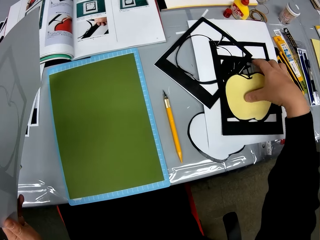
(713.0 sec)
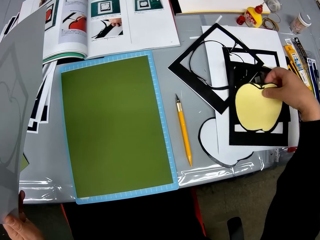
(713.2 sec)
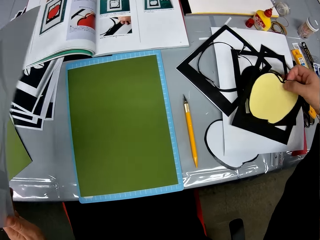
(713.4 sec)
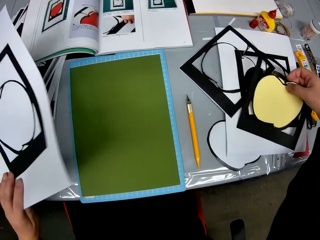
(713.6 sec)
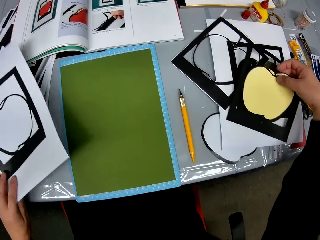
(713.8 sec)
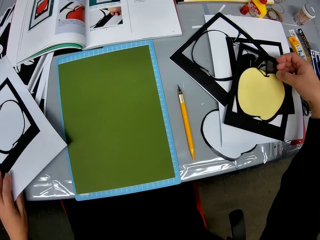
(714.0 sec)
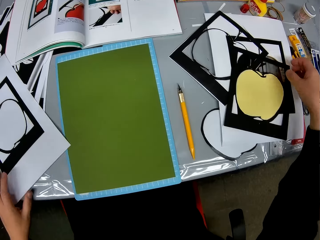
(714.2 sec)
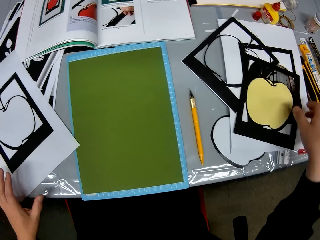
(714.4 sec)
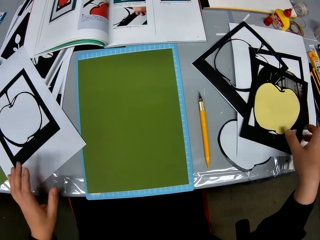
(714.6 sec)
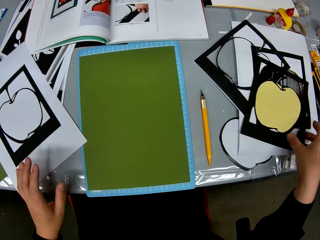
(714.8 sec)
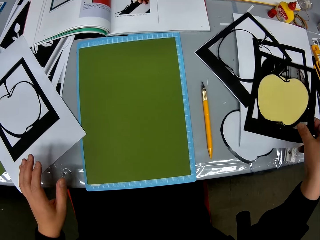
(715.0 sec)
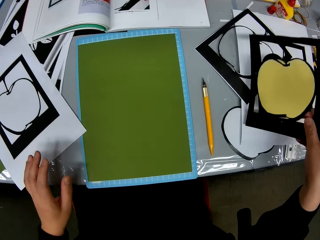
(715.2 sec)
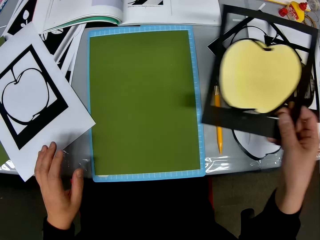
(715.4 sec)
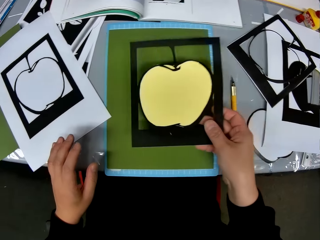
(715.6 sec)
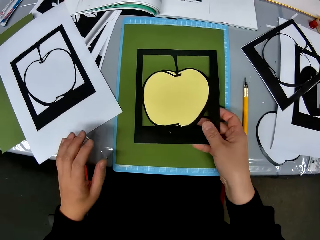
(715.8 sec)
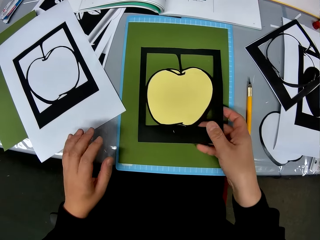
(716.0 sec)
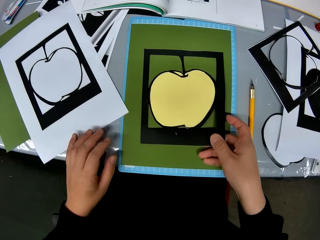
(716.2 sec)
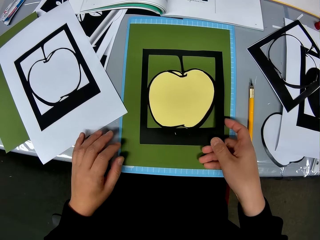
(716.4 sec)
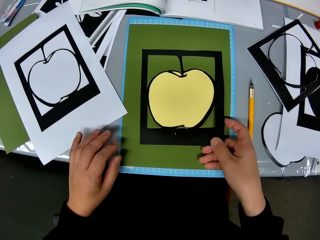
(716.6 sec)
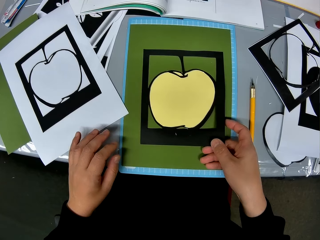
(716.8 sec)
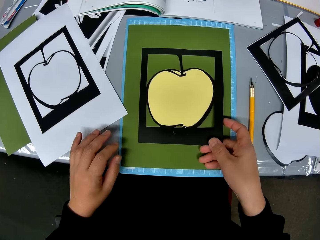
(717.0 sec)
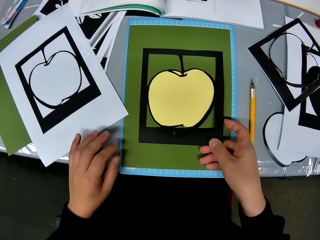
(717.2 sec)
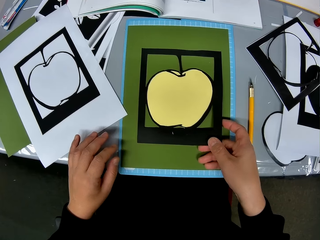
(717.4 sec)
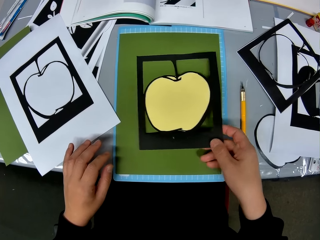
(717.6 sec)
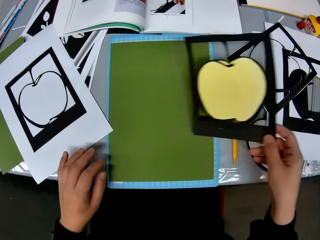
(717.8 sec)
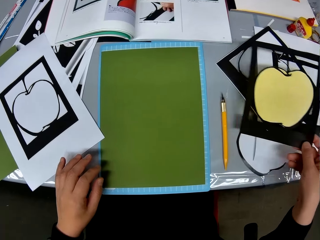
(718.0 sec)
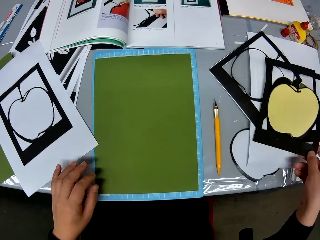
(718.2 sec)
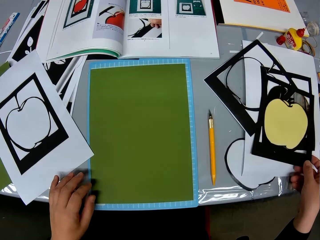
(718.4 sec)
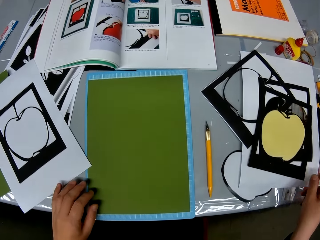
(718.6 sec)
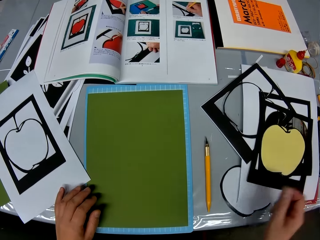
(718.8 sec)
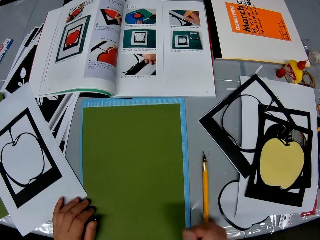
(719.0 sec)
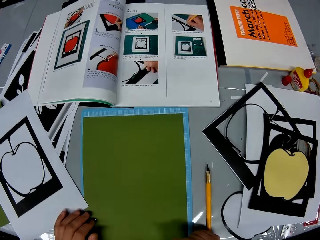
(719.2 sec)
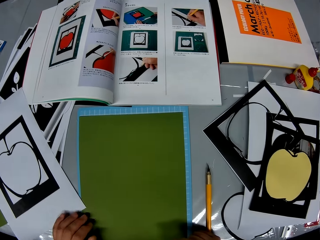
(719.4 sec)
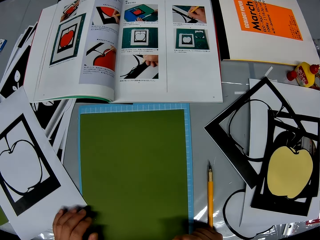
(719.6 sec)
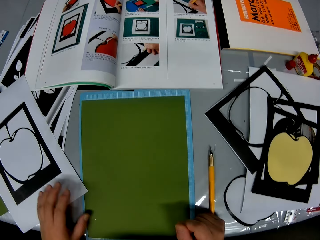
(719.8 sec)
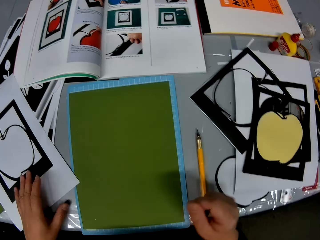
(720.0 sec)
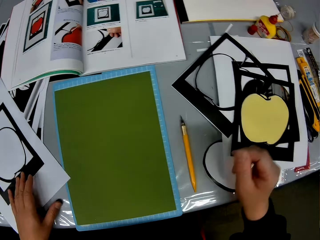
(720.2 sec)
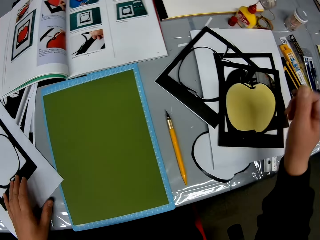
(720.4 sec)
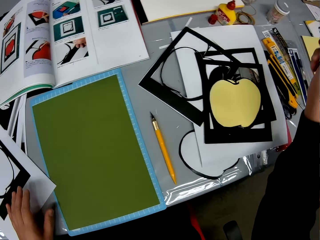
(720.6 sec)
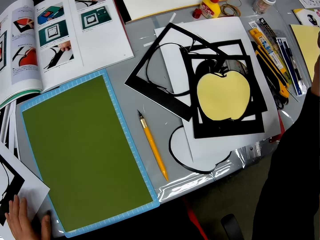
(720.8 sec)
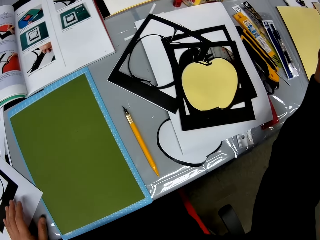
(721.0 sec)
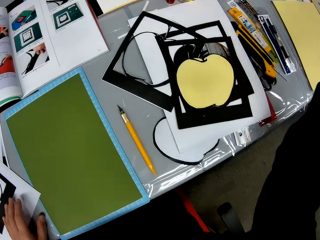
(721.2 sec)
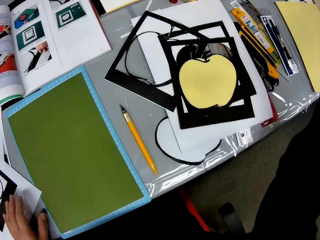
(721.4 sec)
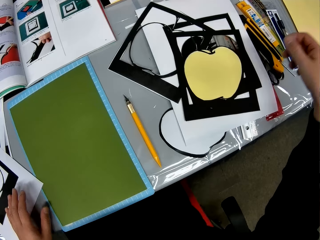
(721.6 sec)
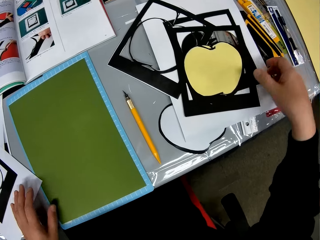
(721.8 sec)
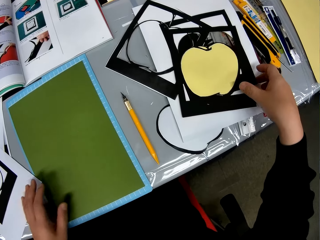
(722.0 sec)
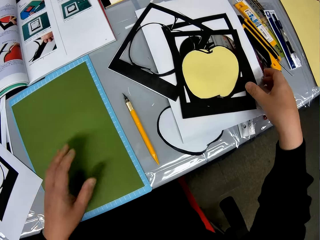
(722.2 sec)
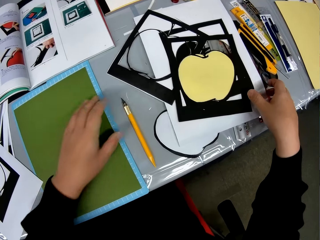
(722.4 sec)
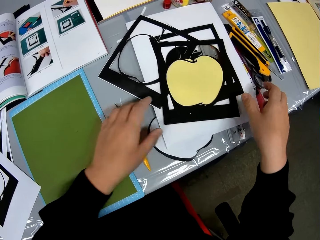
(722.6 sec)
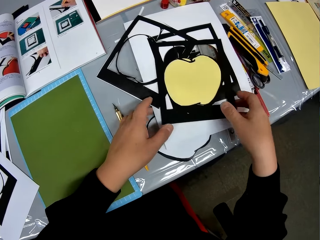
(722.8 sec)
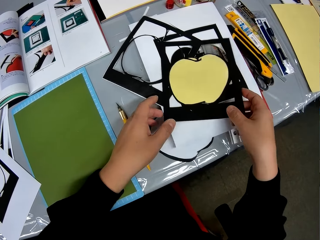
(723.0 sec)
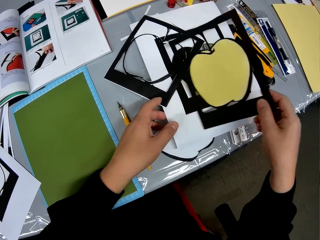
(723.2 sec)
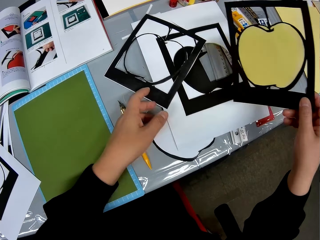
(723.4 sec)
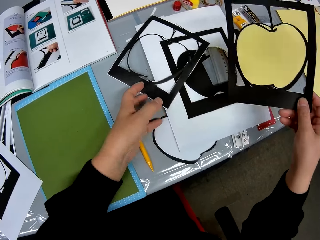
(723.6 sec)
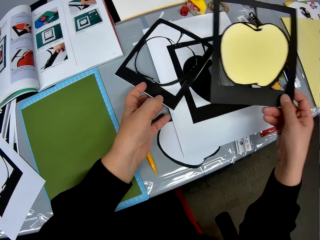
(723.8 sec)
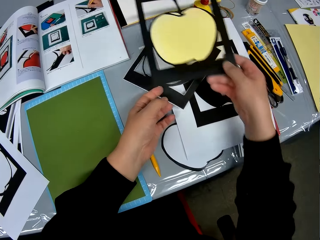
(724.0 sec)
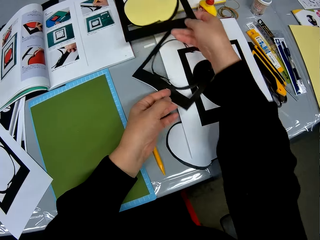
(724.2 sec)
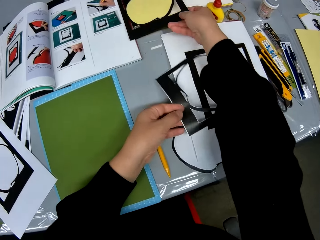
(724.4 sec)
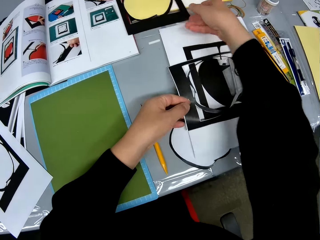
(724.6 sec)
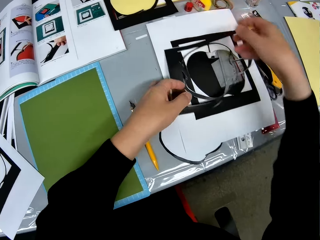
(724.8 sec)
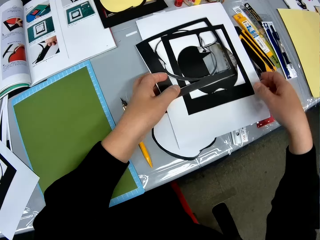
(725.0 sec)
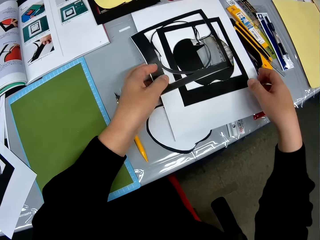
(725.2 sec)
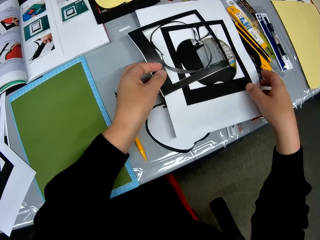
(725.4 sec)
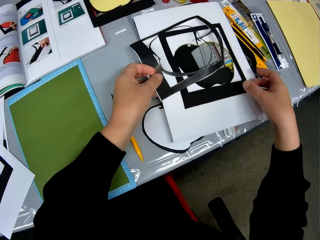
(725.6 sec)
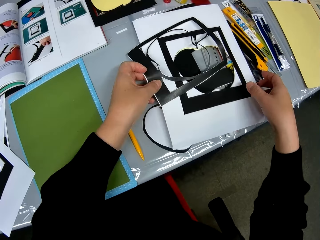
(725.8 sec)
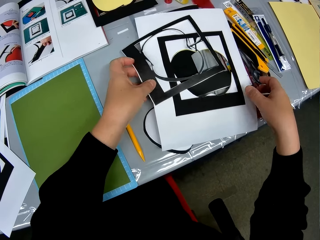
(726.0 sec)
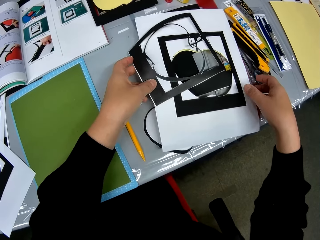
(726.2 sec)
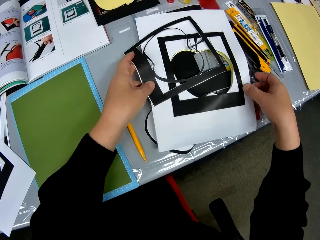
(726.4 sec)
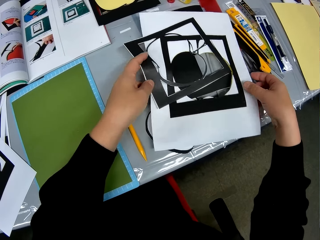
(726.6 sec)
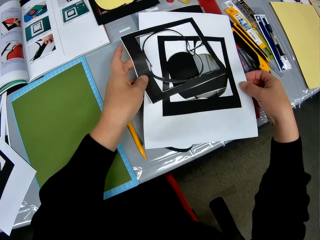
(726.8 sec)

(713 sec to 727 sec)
The camera wearer takes the paper craft from the table. They place the paper craft on a craft paper. They place the paper craft on the table. They take the paper back. They align the papers on the table. They raise the paper templates.

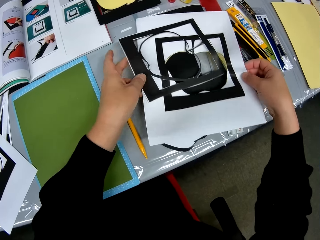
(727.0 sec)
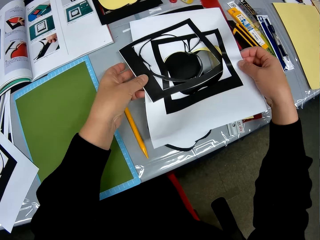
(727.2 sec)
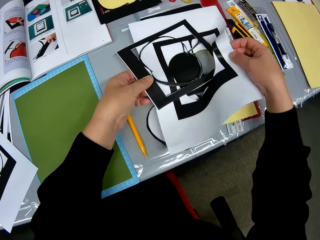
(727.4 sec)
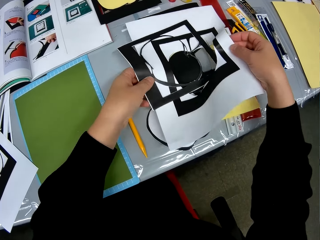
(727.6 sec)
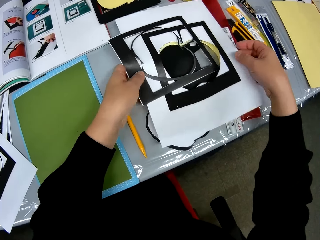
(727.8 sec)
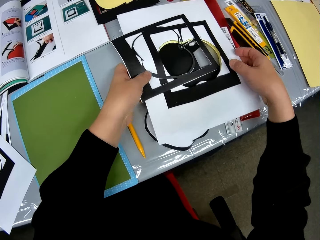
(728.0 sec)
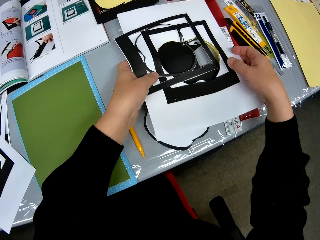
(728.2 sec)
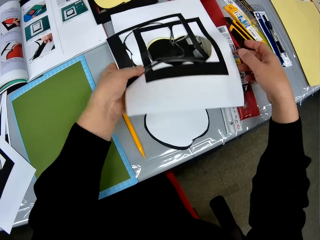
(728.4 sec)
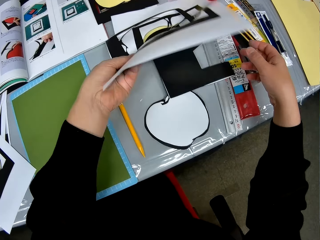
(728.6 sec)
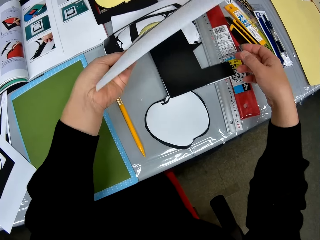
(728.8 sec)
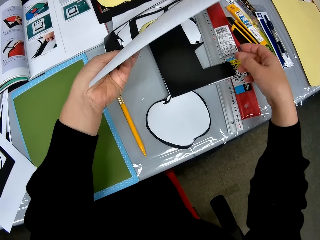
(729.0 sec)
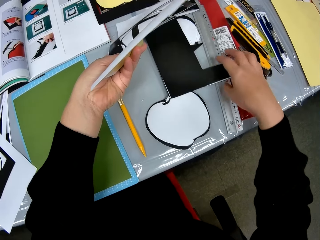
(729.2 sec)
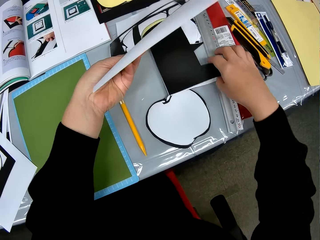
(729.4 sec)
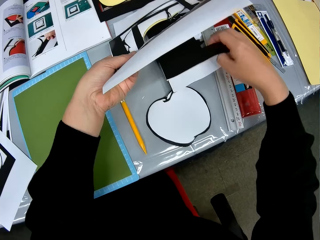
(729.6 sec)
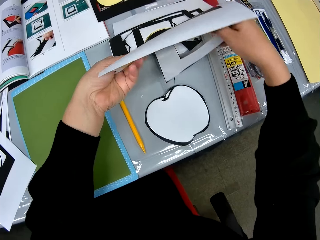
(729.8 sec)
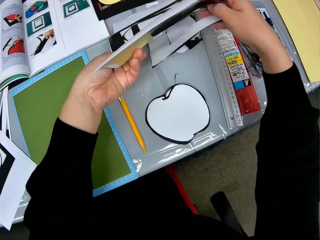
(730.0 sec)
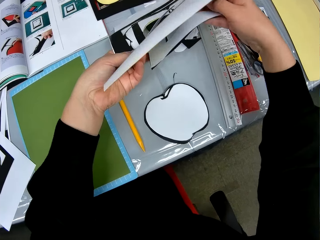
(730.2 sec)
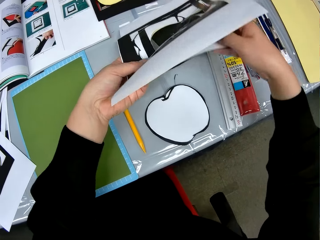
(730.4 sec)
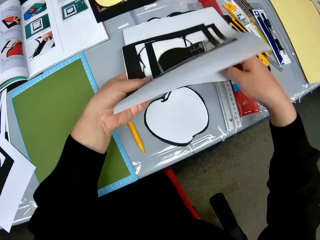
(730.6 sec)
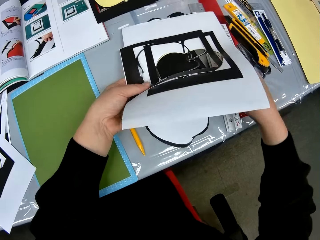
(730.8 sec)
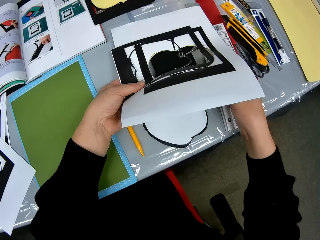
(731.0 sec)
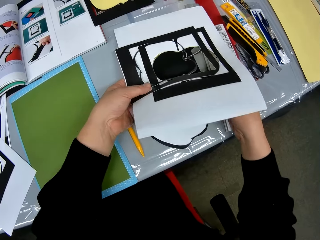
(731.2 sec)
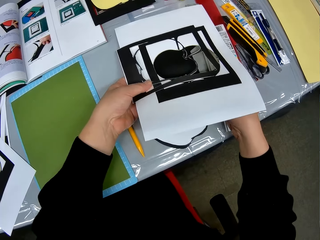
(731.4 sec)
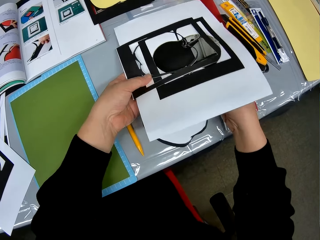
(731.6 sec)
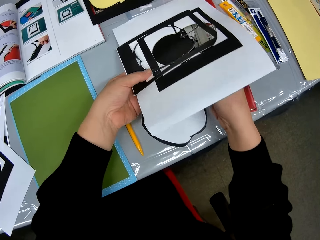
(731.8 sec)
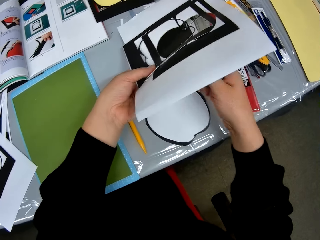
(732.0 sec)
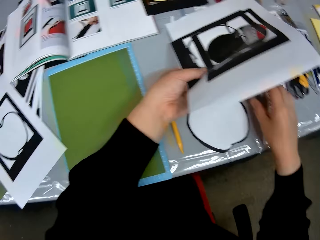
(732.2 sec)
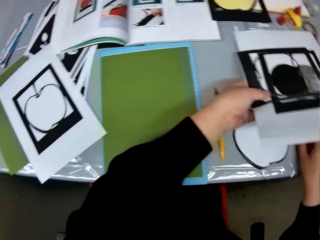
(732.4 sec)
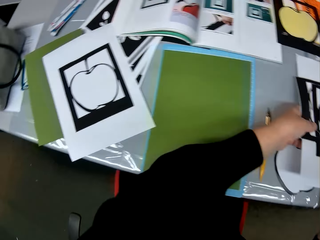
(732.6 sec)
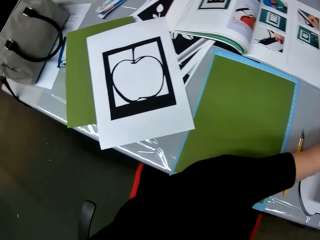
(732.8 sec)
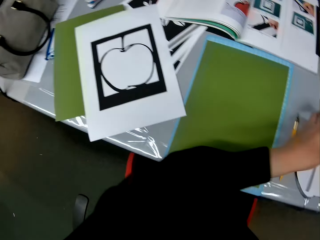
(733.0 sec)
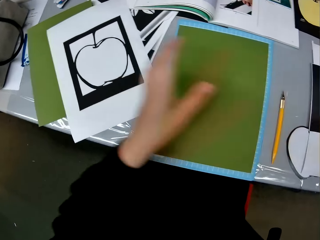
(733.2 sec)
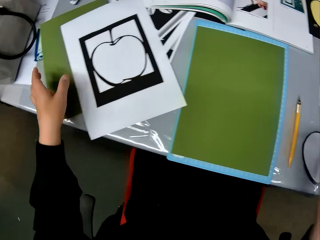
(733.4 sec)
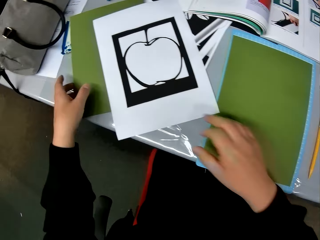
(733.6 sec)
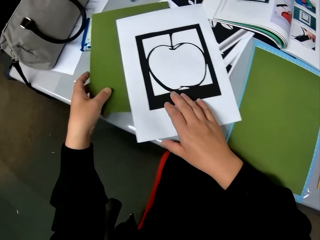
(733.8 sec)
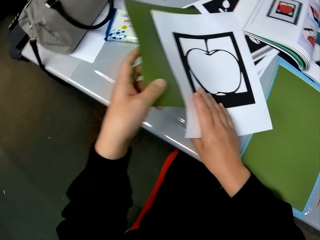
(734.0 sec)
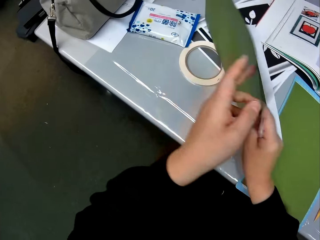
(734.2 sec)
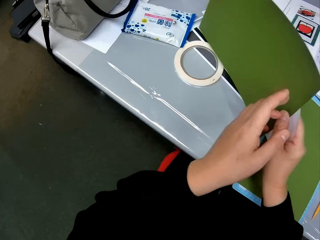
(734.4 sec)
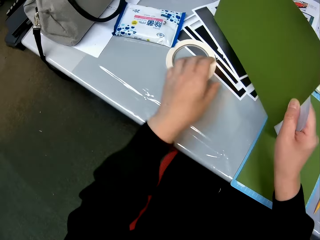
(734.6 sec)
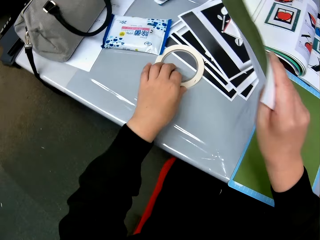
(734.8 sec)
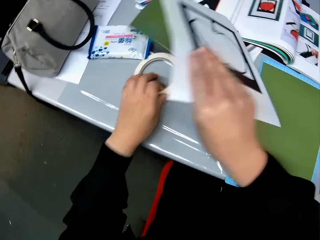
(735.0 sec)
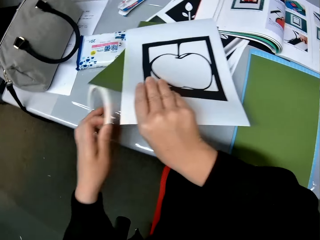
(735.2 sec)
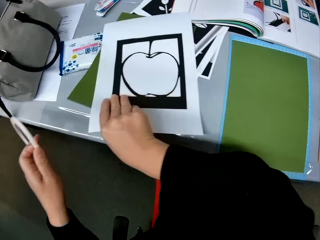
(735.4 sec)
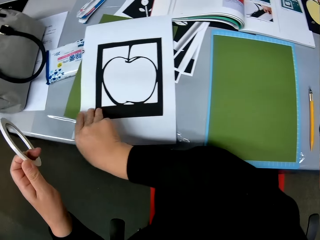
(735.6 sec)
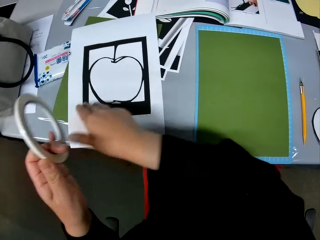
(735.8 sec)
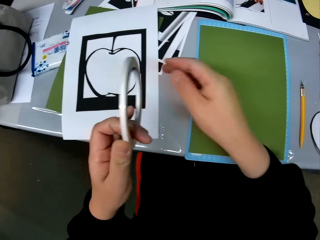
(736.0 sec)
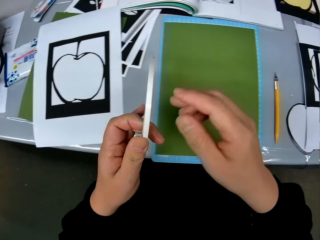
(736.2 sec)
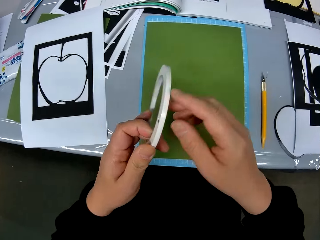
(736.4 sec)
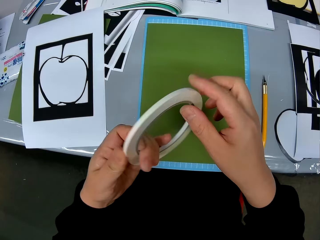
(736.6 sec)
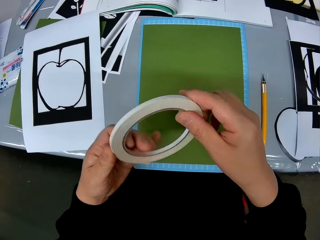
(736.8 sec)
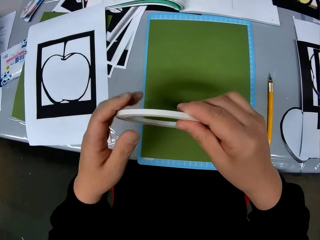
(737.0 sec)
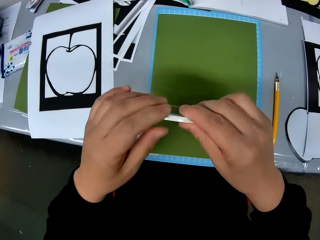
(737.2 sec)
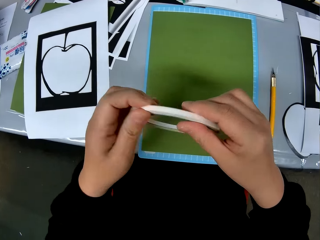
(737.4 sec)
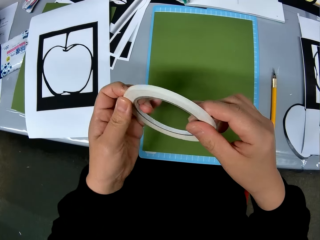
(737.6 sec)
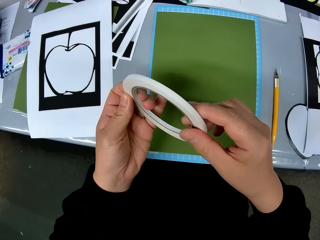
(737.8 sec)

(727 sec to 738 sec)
The camera wearer picks up a masking tape on the table.
